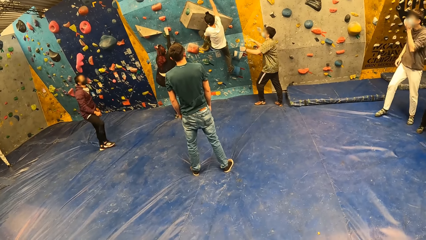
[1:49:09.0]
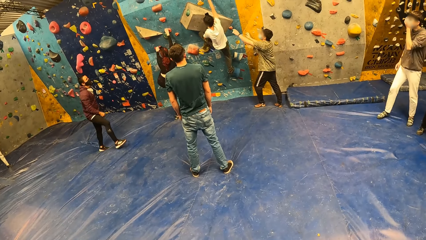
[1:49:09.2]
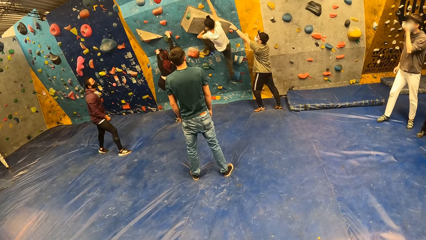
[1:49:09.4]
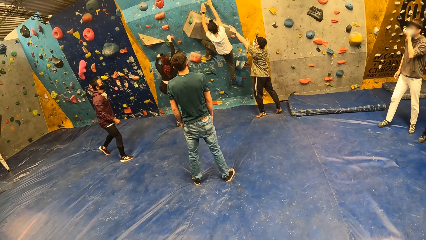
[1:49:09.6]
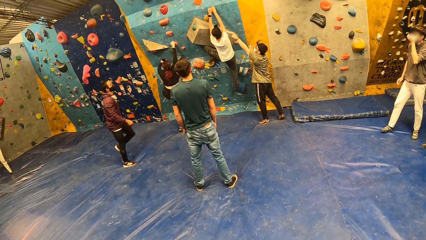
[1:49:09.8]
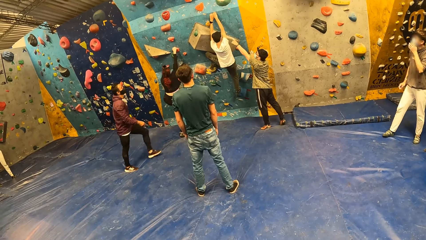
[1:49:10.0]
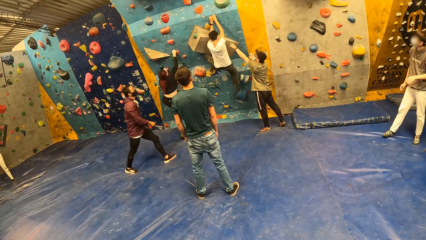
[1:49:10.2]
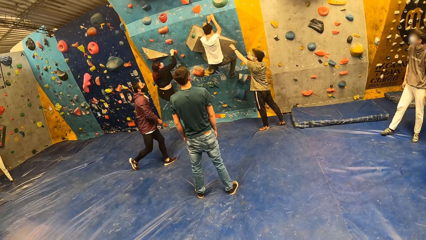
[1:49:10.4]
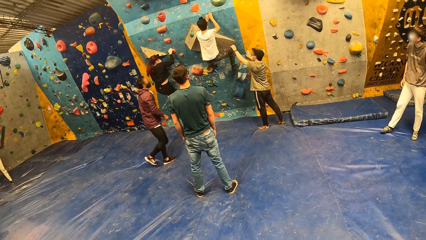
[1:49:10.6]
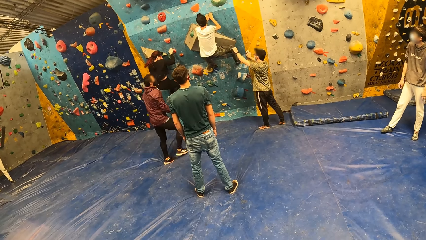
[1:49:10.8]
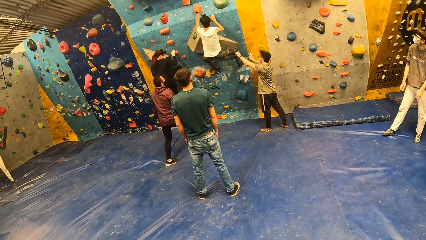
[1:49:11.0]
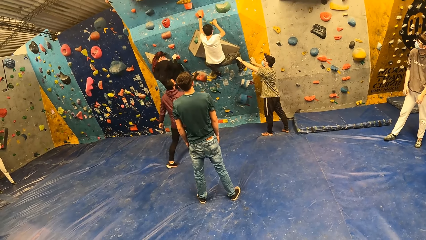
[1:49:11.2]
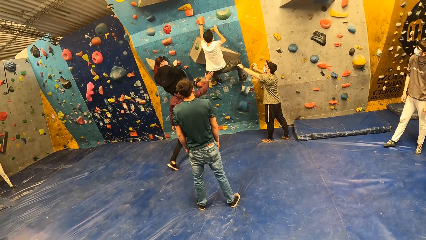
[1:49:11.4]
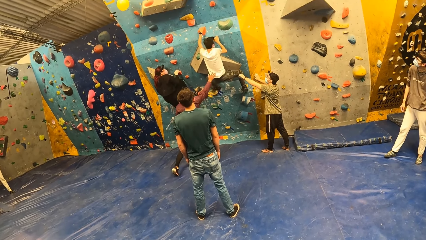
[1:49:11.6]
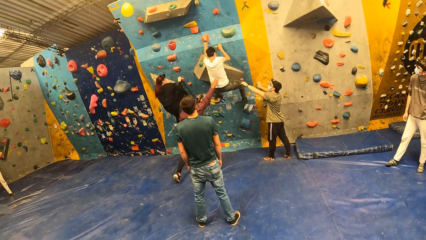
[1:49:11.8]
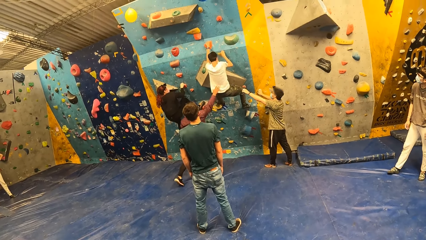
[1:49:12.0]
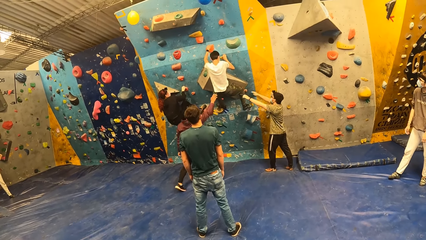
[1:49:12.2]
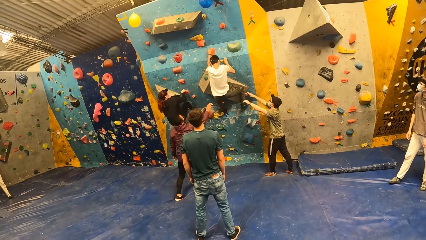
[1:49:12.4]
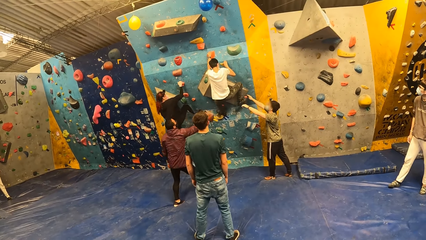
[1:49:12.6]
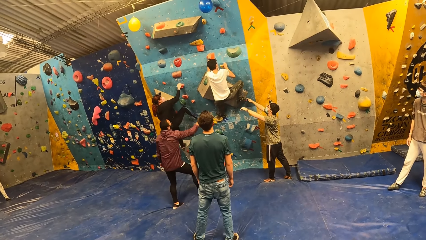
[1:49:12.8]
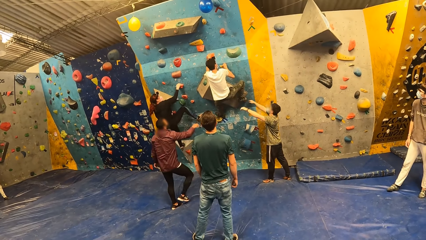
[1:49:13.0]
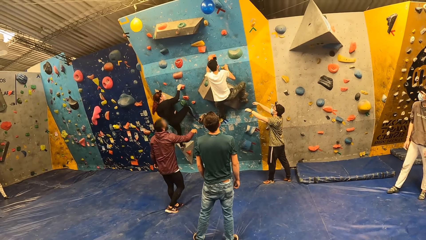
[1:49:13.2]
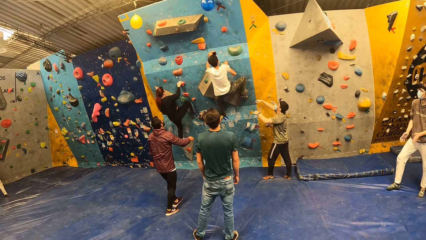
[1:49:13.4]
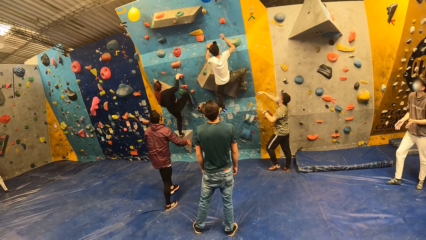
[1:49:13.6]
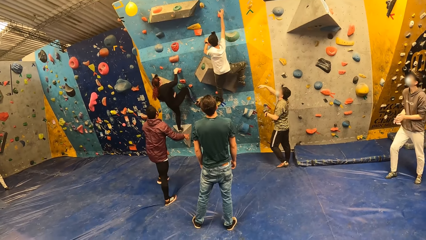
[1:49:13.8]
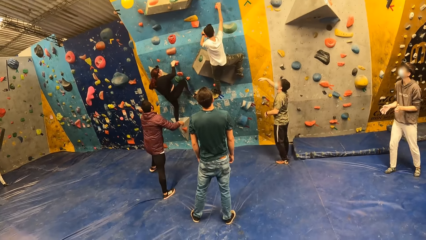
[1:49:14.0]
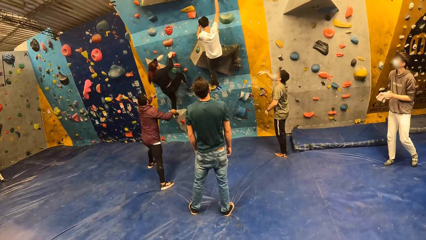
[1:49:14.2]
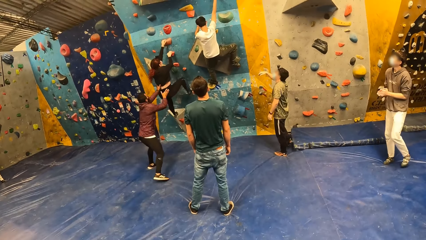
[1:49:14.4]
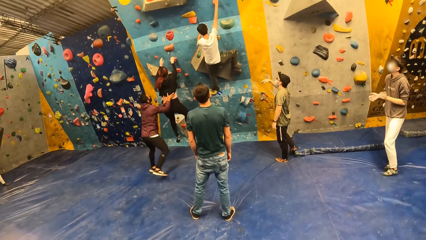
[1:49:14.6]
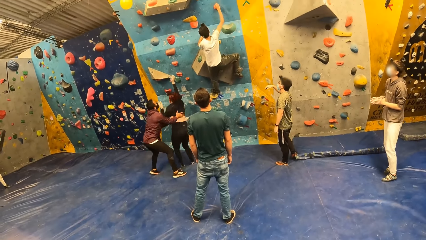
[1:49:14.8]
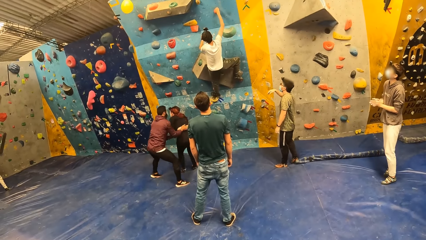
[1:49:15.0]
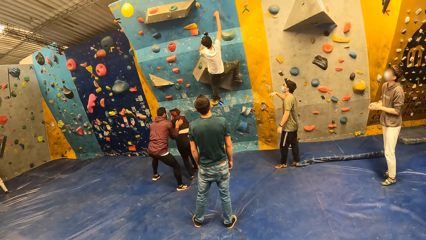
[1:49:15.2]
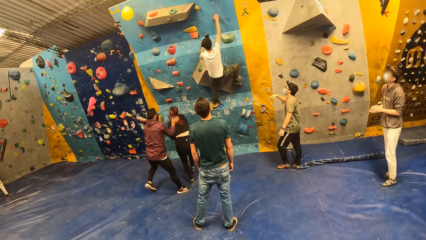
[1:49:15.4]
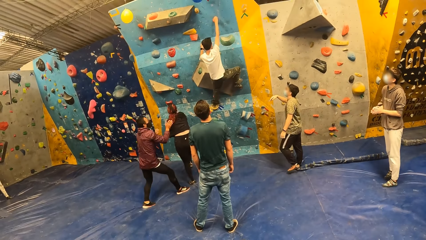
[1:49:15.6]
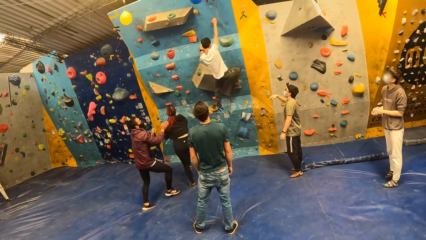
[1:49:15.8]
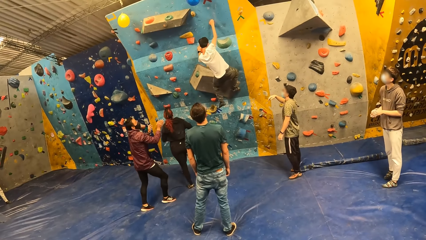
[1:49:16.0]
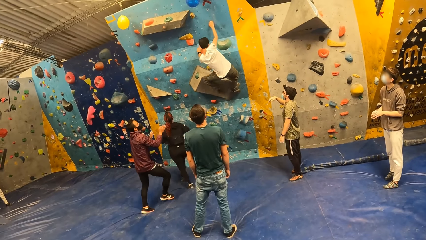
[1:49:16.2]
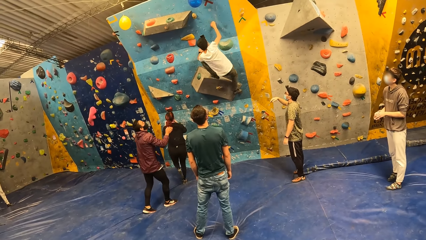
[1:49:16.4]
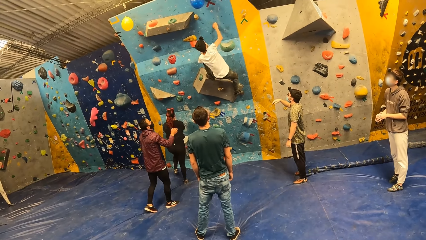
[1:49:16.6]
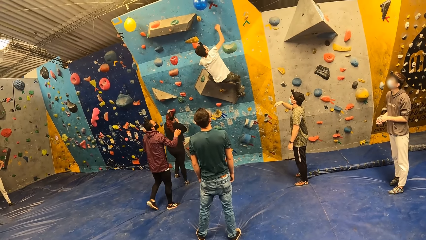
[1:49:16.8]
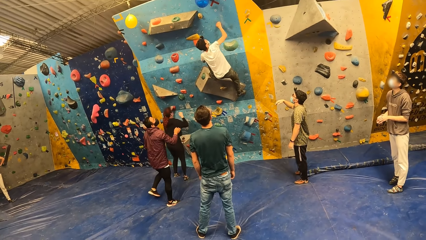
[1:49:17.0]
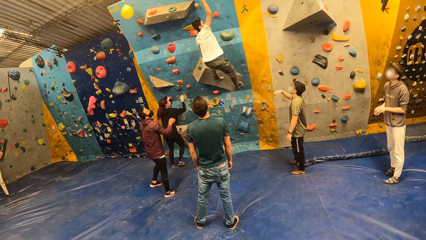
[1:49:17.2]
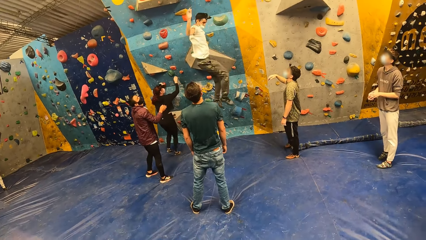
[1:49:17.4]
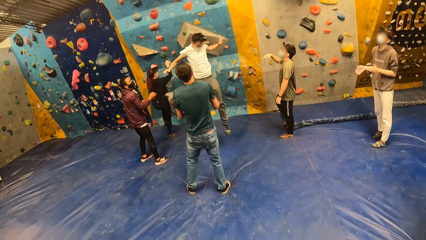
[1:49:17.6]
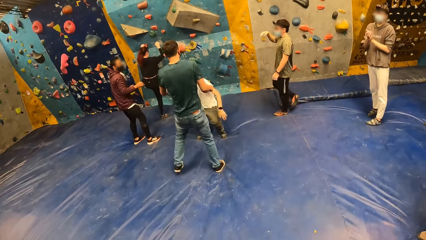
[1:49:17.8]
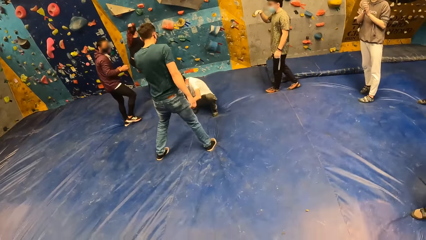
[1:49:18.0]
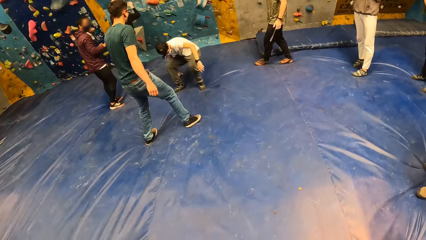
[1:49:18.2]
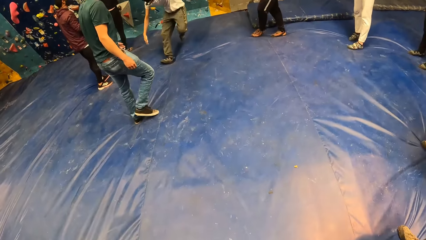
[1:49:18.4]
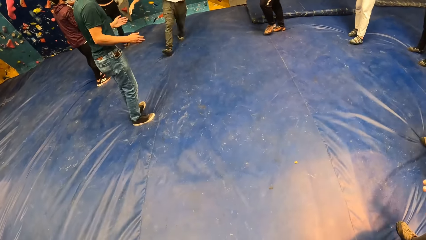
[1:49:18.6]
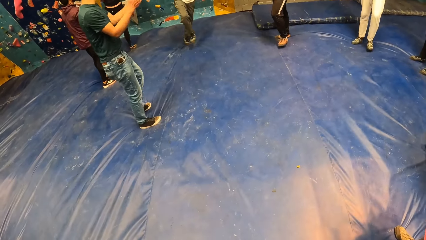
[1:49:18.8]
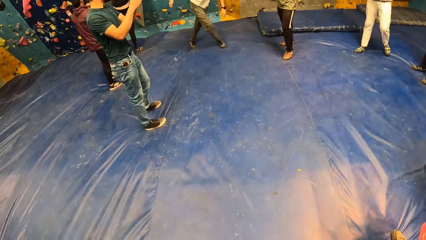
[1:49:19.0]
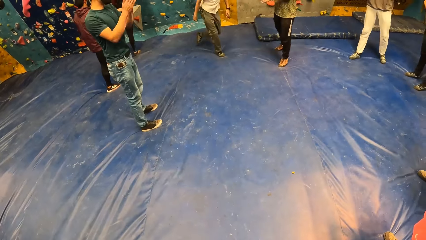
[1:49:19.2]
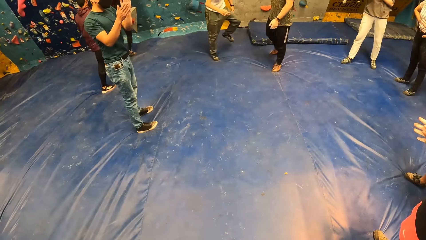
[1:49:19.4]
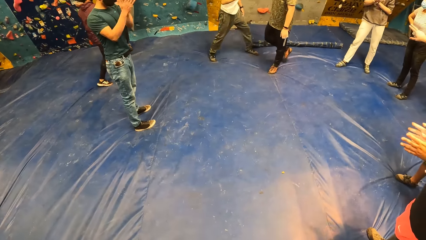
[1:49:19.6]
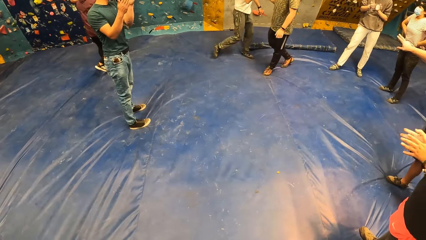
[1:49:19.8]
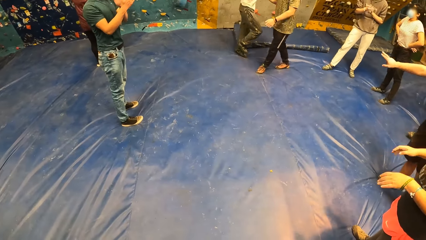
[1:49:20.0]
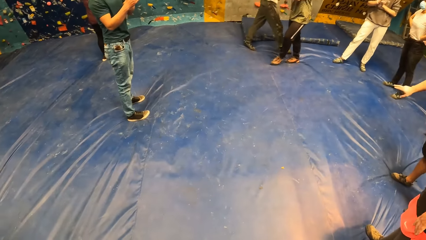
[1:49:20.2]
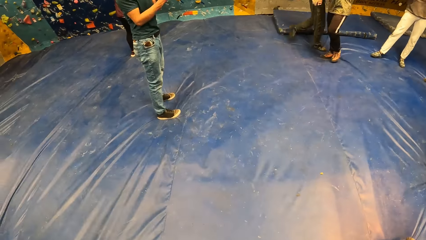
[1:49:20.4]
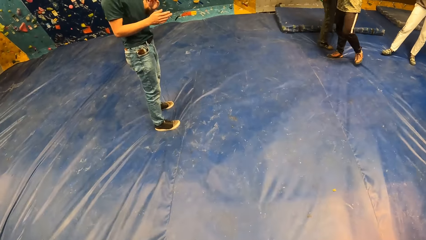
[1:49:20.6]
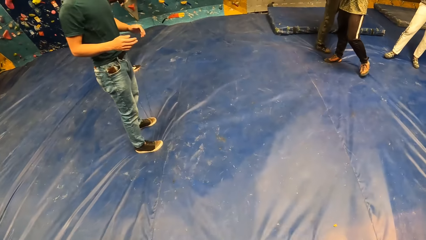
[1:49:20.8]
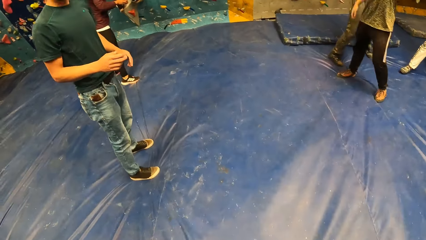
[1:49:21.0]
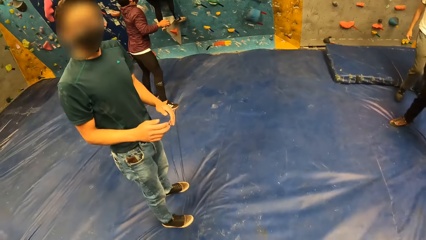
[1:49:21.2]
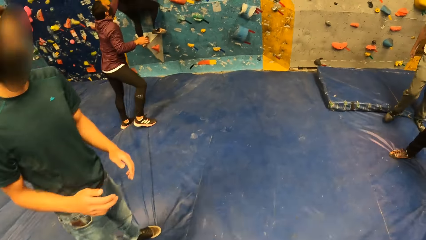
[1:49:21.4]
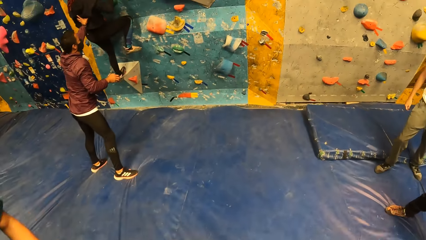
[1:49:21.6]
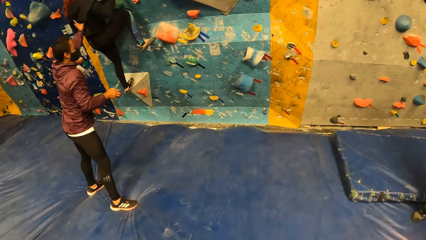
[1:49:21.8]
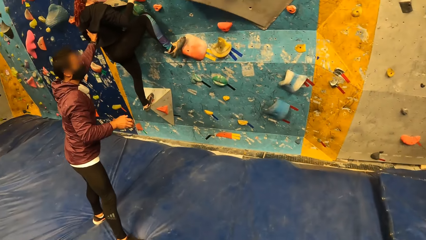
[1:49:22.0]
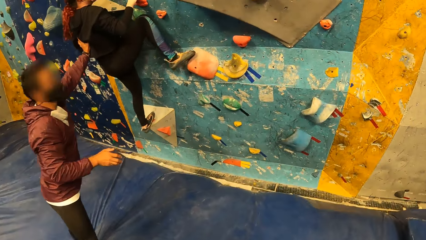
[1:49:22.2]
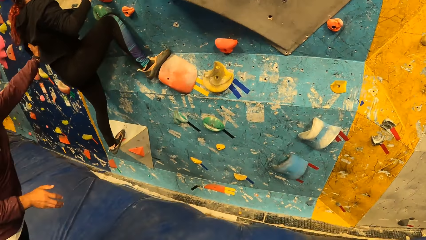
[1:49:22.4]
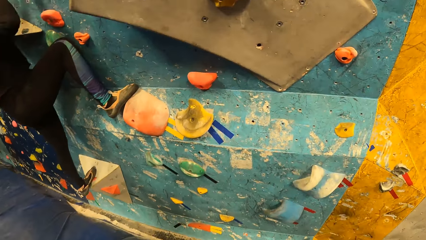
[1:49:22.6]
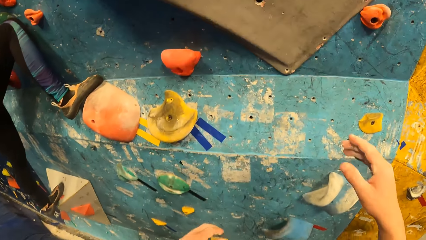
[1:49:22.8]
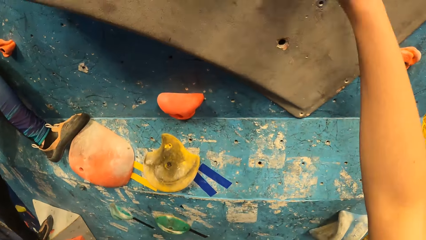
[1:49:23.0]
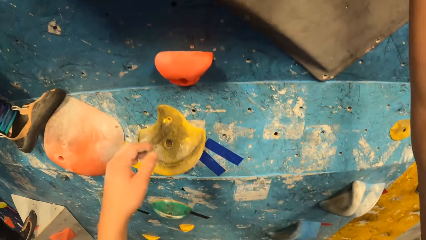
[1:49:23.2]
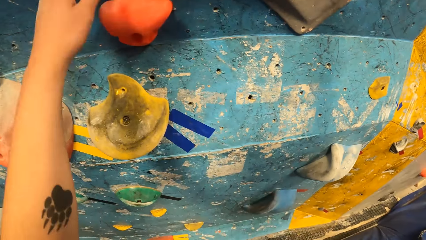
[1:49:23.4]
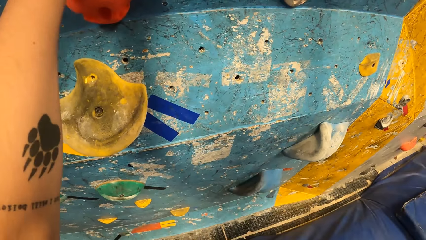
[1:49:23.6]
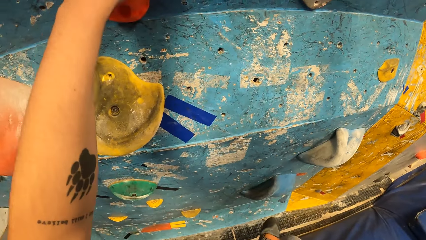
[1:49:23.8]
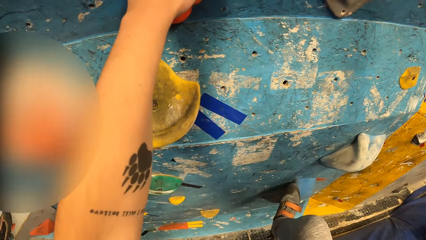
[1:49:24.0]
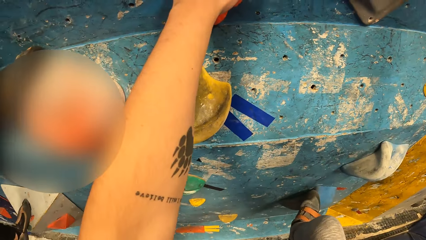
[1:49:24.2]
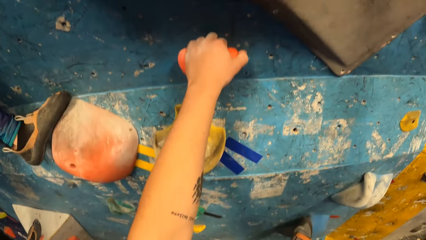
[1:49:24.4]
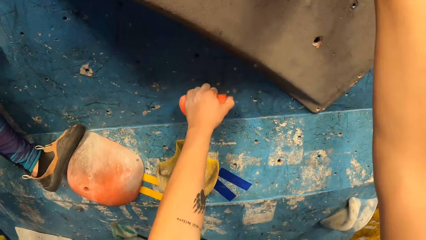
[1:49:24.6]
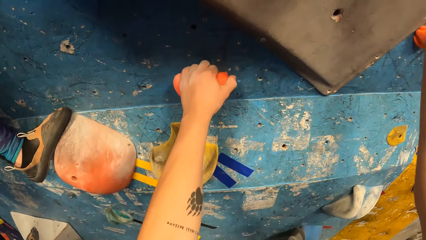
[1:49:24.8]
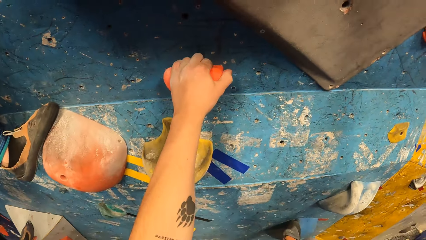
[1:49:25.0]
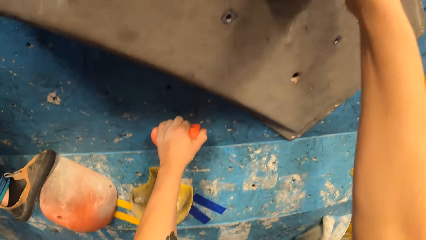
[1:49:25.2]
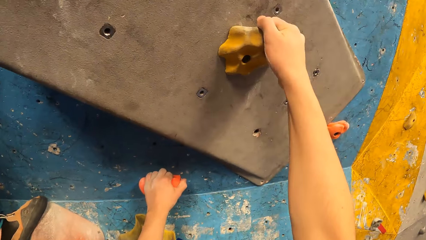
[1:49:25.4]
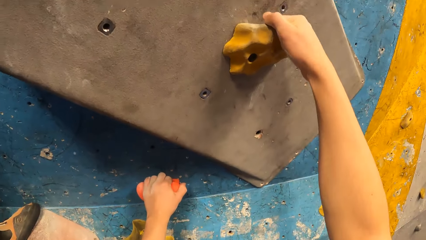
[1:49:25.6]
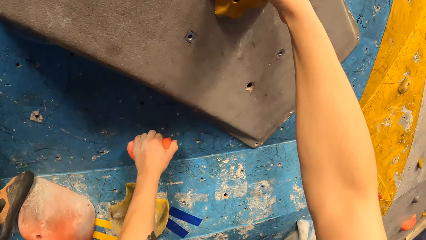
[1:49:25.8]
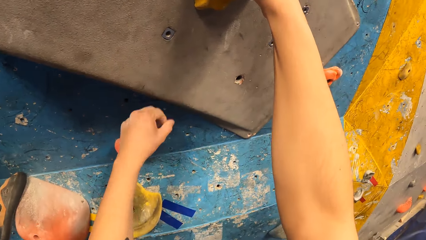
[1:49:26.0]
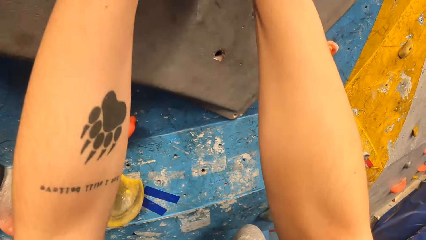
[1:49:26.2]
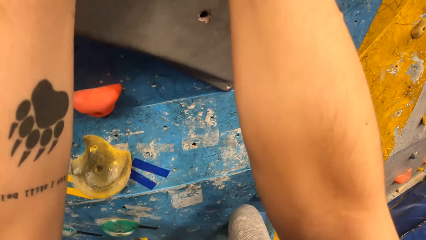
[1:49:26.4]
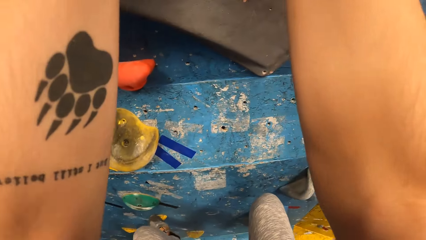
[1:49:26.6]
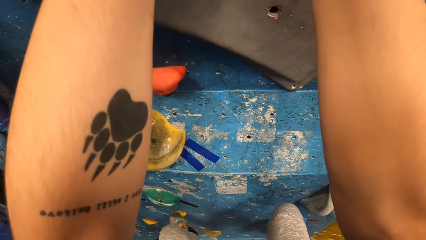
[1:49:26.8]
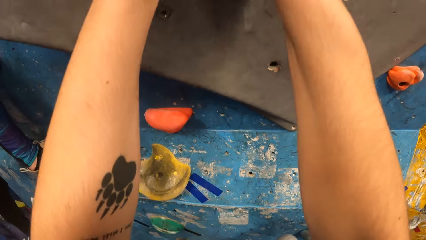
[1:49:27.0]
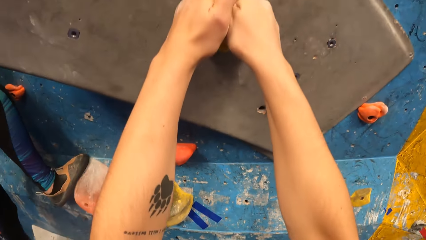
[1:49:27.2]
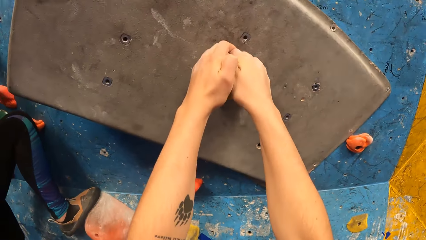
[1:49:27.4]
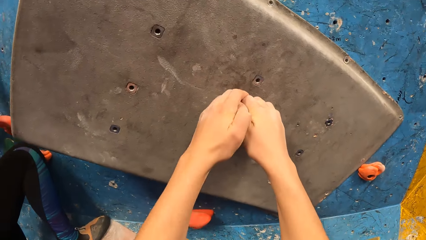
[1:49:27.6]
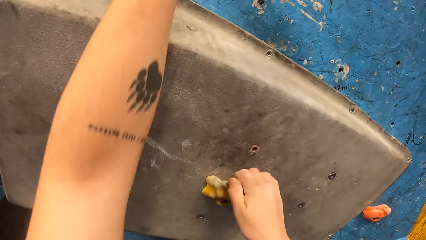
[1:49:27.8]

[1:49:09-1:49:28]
The camera wearer walks around. They step forward. They climb the wall.
